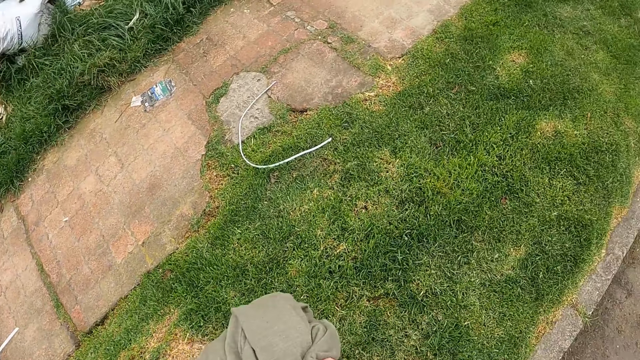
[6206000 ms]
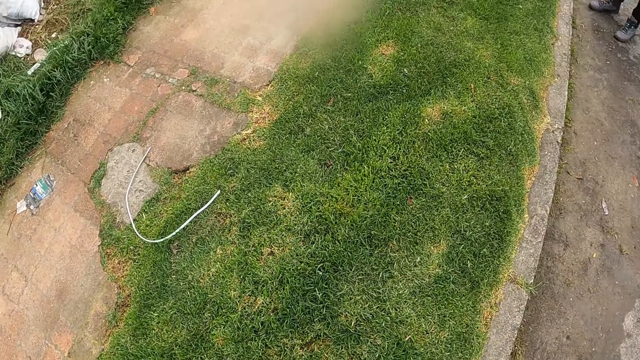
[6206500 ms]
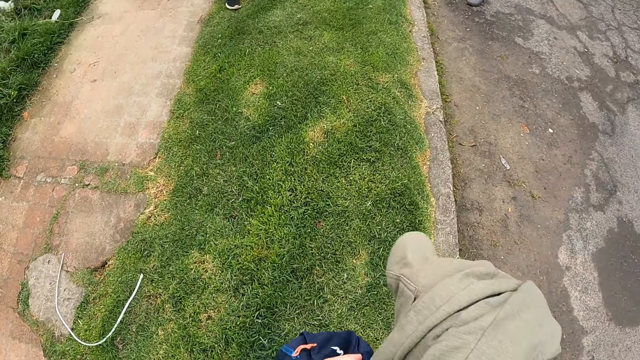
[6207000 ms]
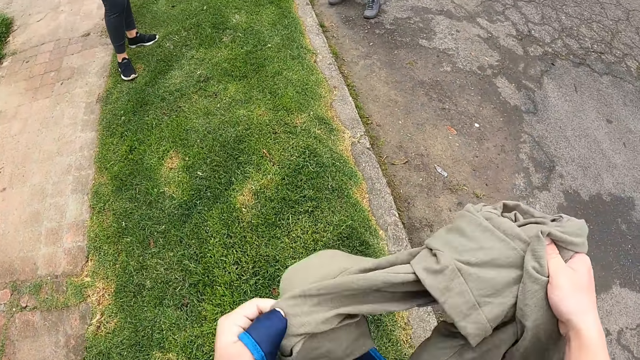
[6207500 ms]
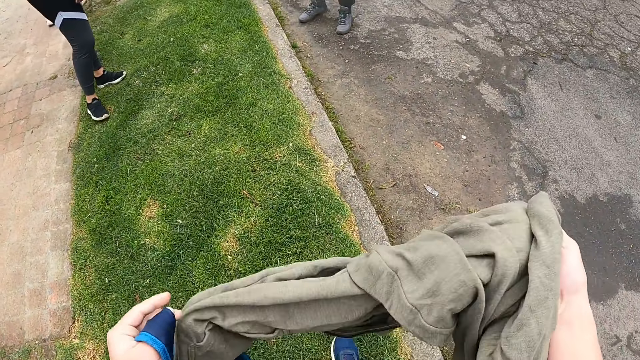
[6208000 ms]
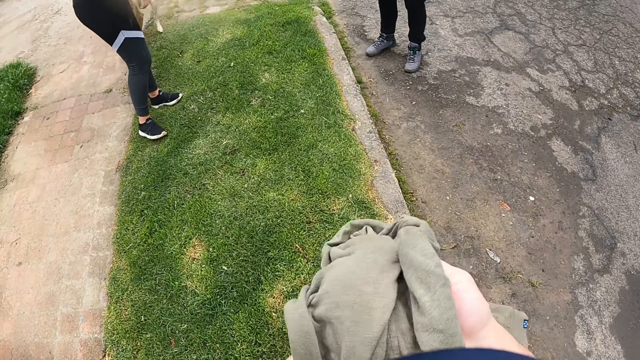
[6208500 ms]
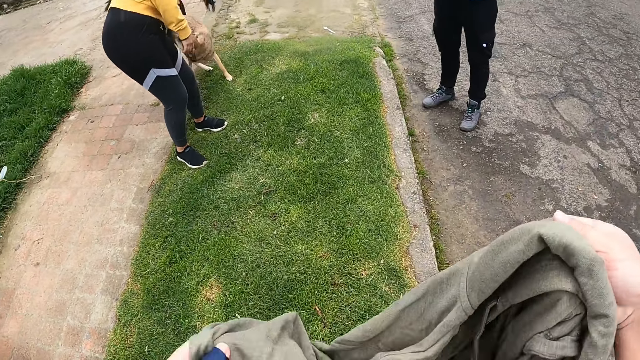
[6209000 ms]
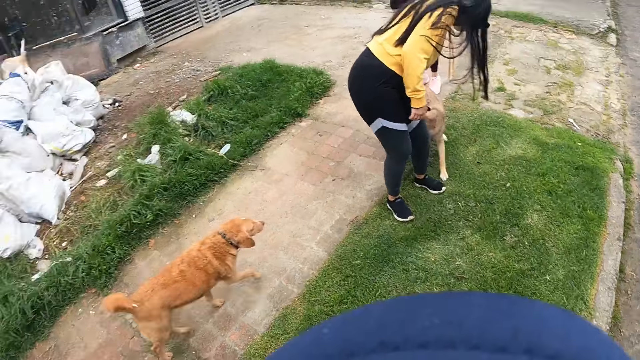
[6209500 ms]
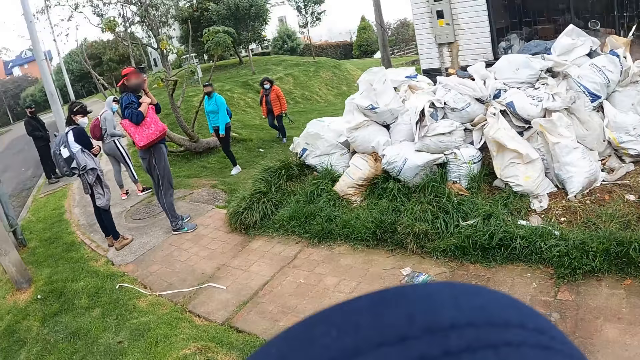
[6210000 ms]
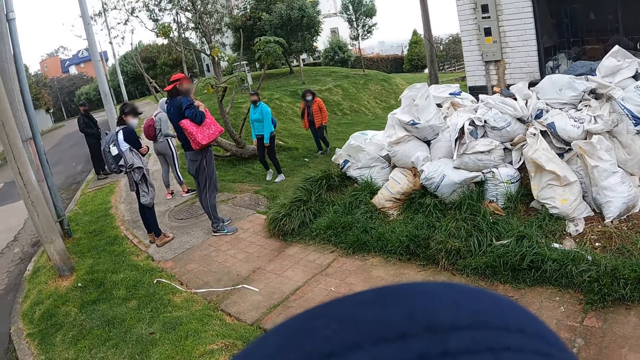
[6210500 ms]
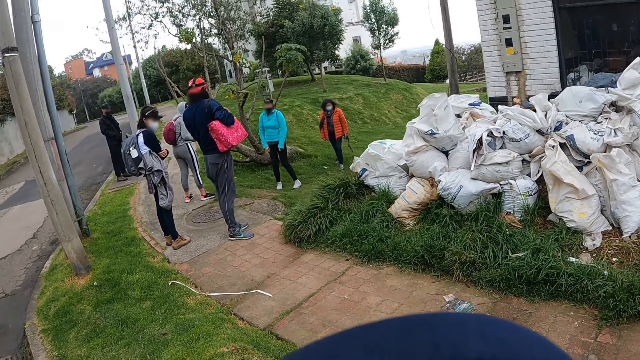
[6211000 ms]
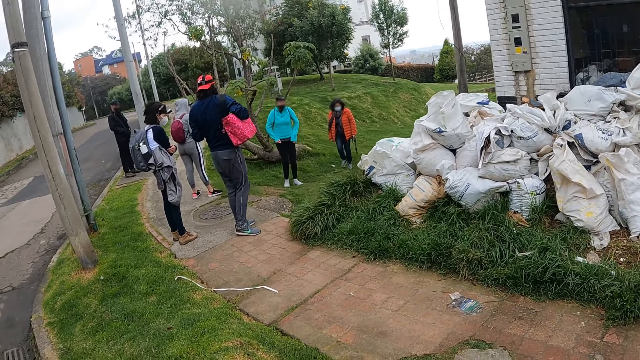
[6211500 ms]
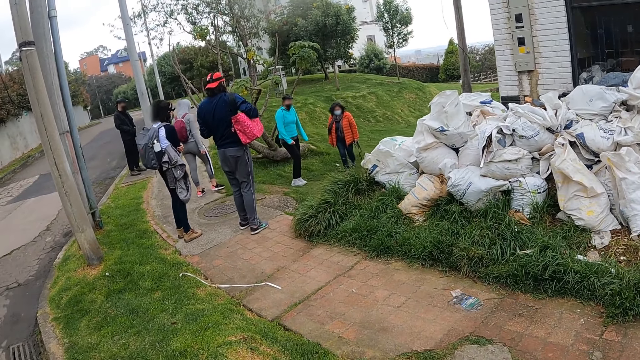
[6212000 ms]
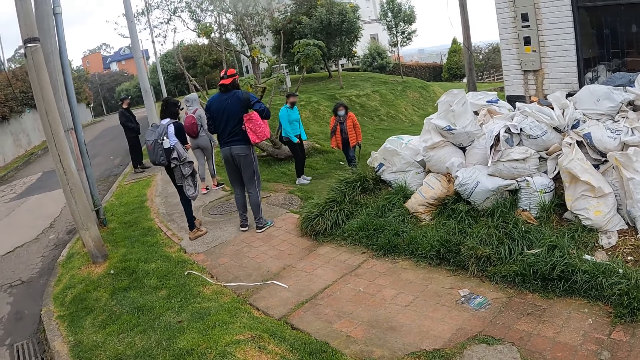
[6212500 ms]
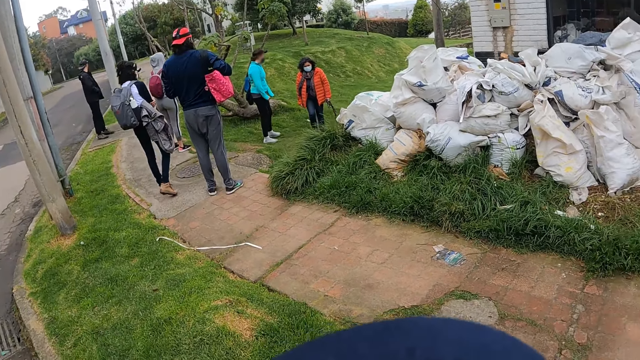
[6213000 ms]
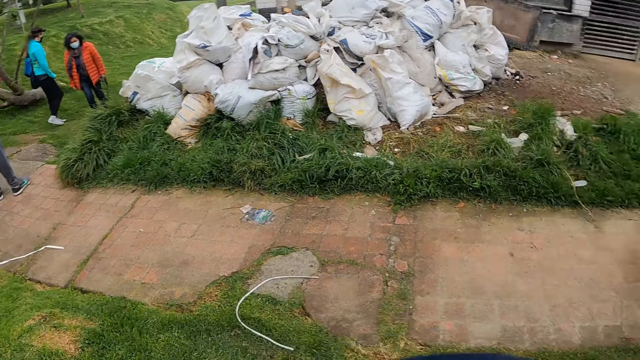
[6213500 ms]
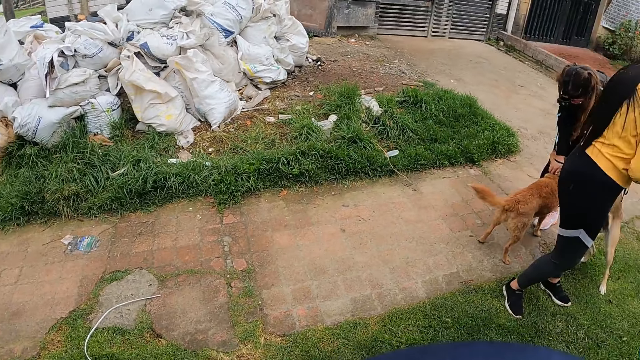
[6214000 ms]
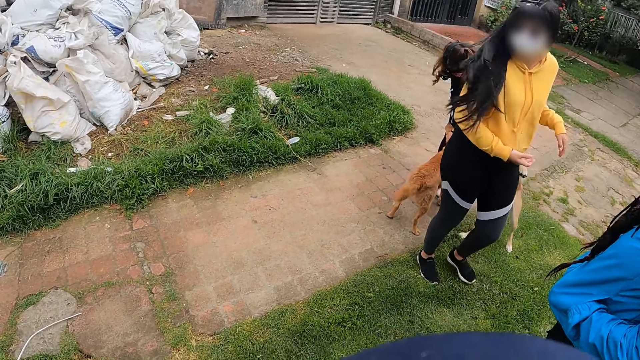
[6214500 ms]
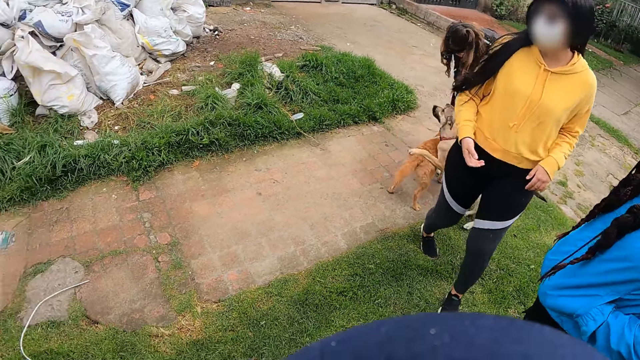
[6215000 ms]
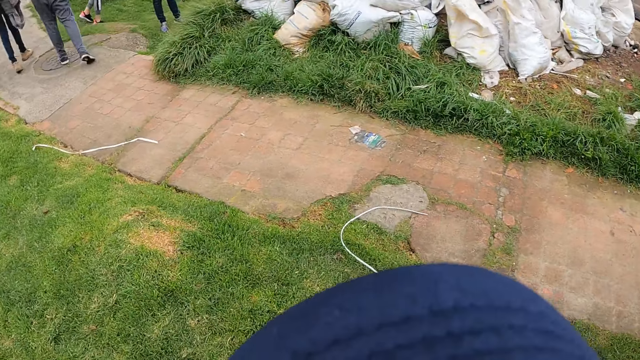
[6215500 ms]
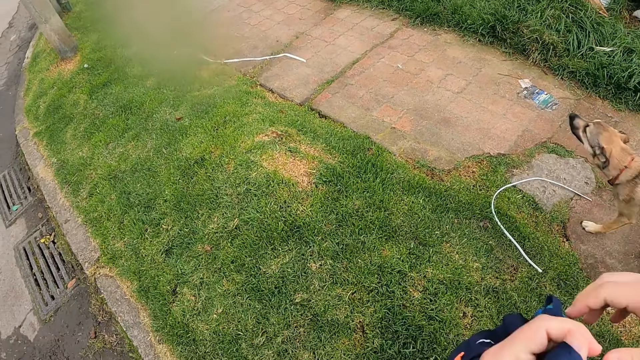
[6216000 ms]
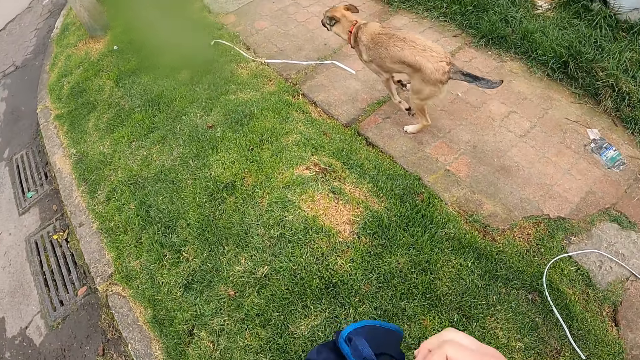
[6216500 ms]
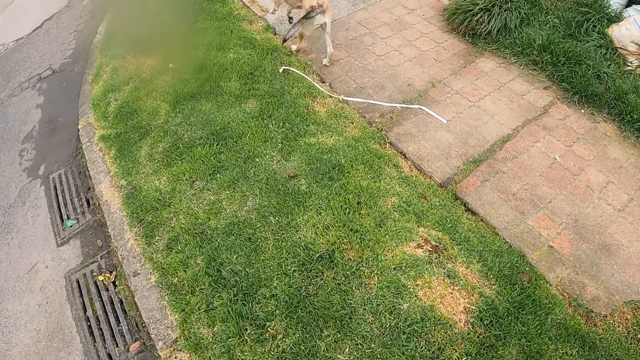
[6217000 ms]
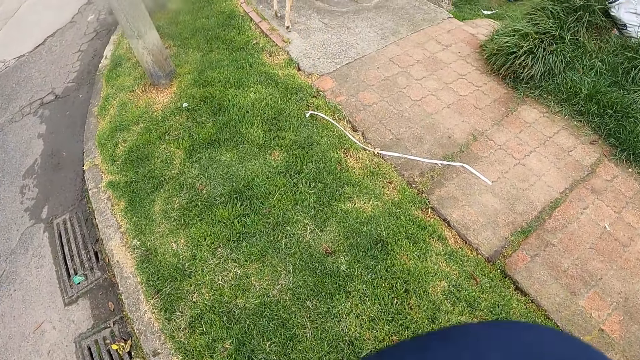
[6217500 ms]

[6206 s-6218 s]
The camera wearer unwraps the jacket with both hands. They look around. The woman rubs a dog with both hands.

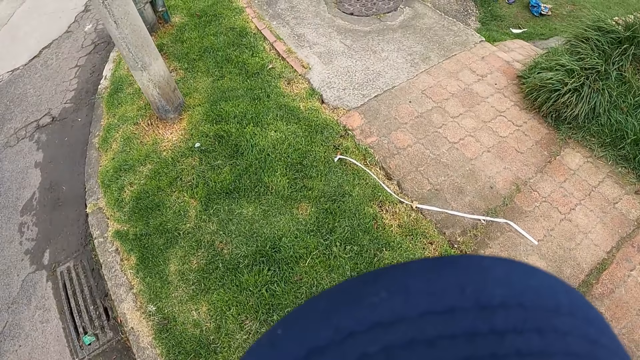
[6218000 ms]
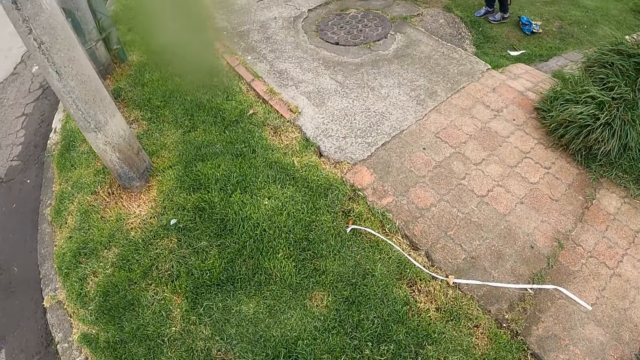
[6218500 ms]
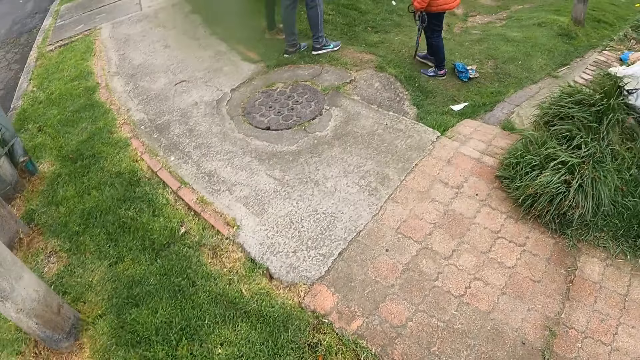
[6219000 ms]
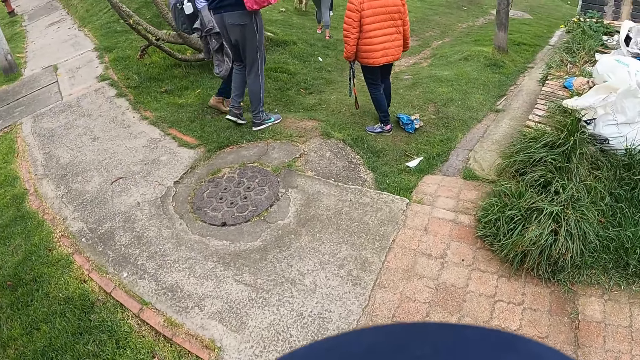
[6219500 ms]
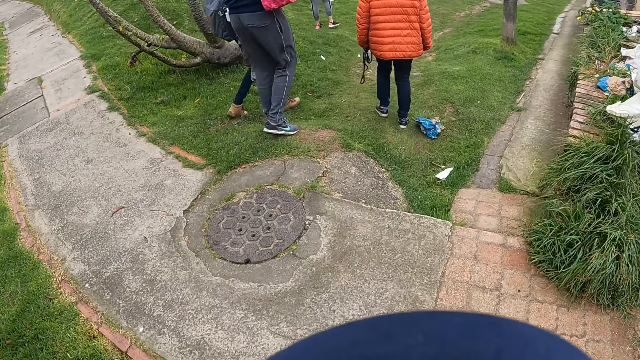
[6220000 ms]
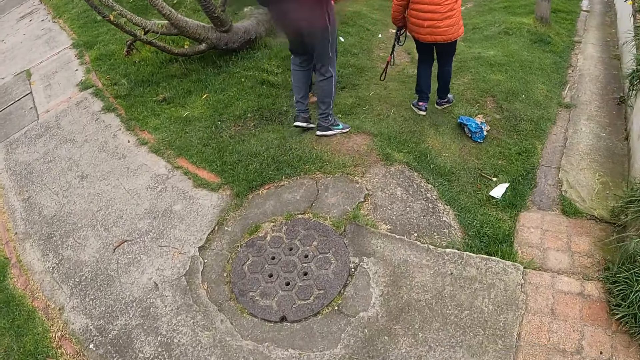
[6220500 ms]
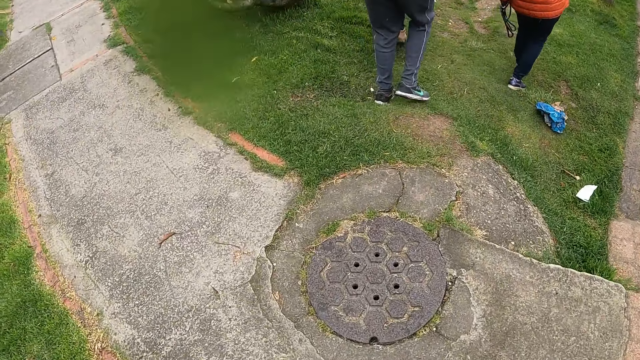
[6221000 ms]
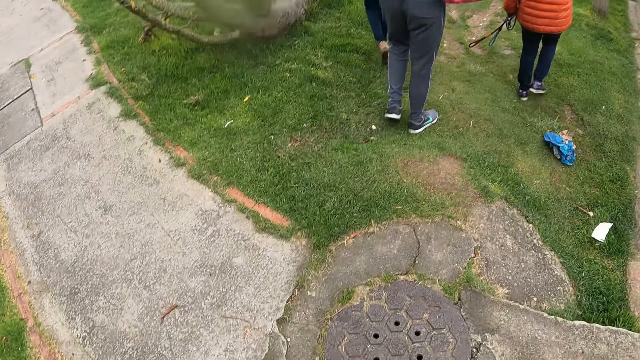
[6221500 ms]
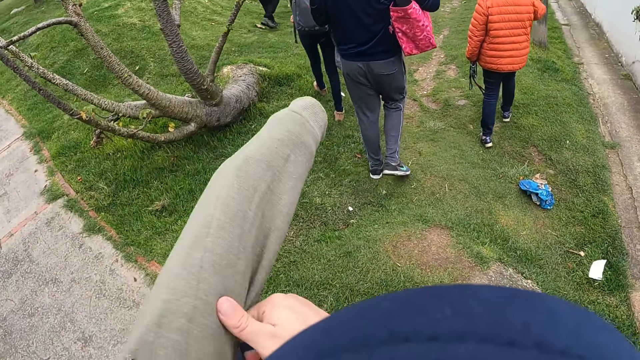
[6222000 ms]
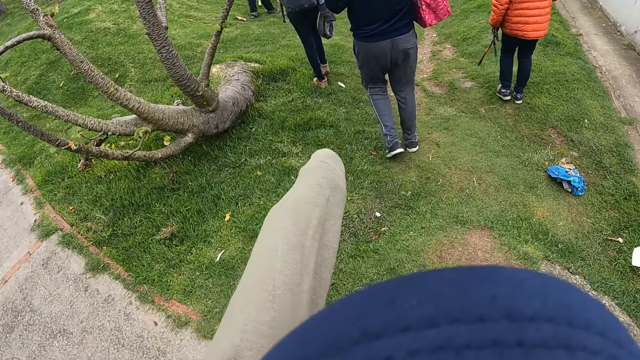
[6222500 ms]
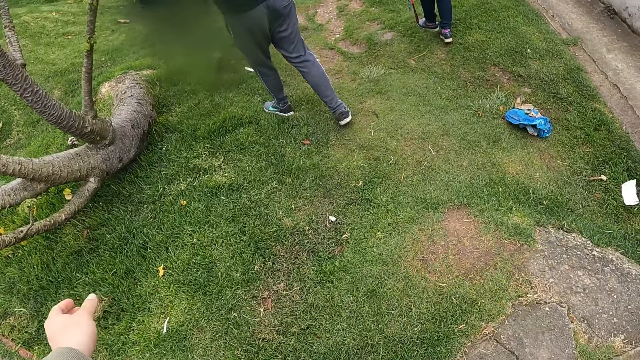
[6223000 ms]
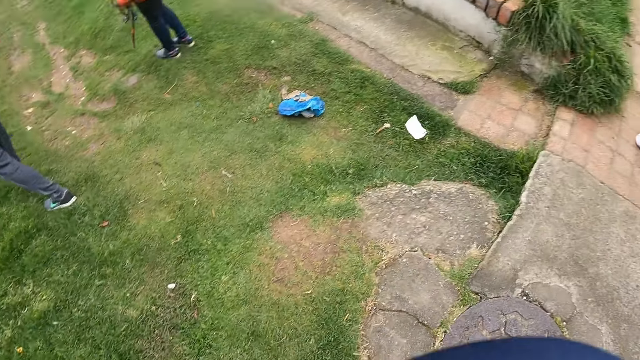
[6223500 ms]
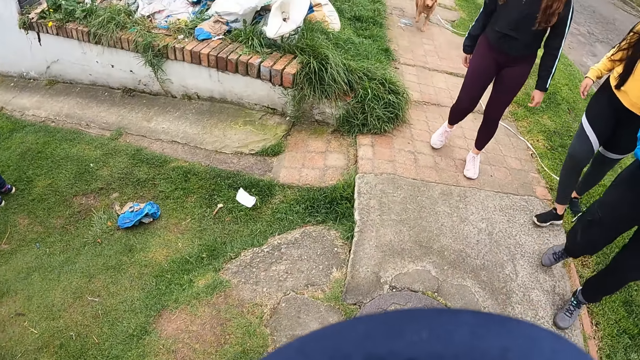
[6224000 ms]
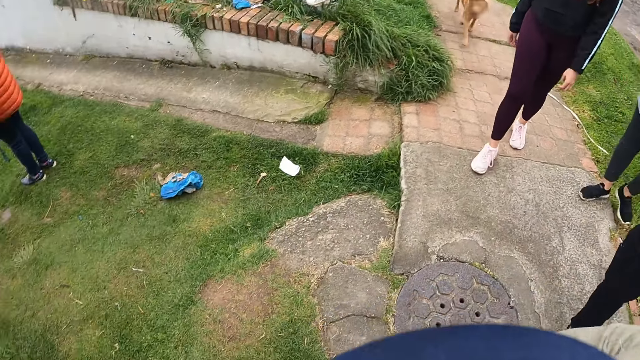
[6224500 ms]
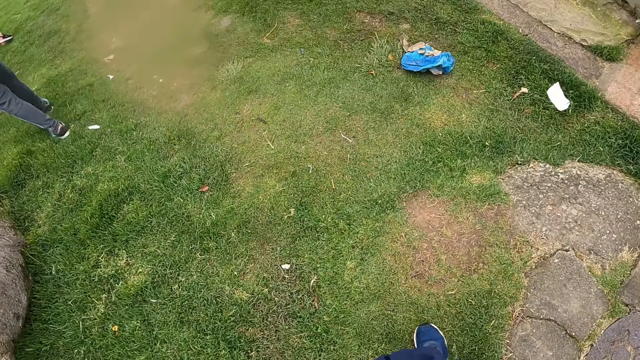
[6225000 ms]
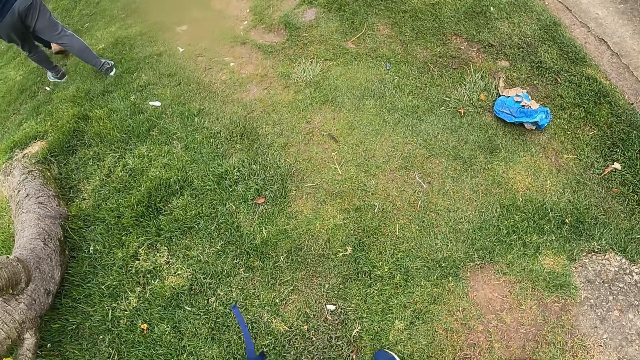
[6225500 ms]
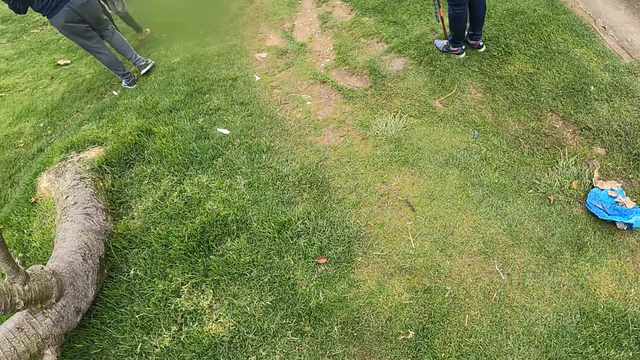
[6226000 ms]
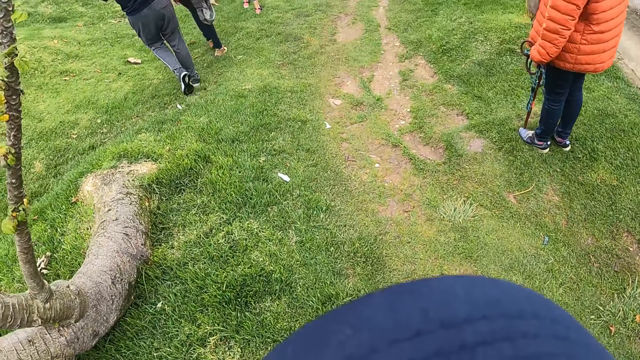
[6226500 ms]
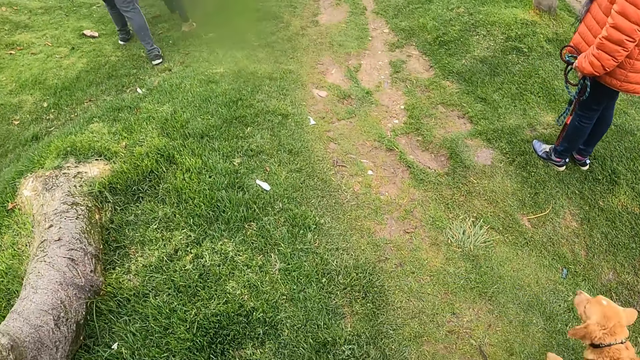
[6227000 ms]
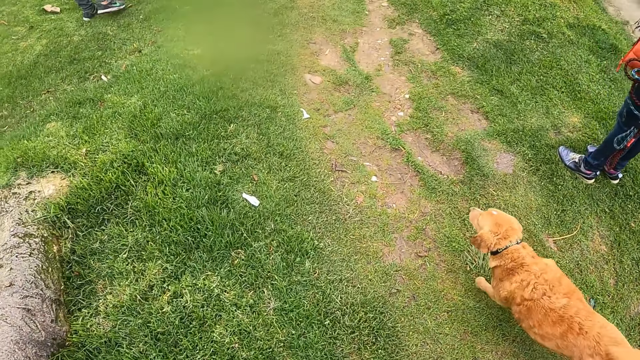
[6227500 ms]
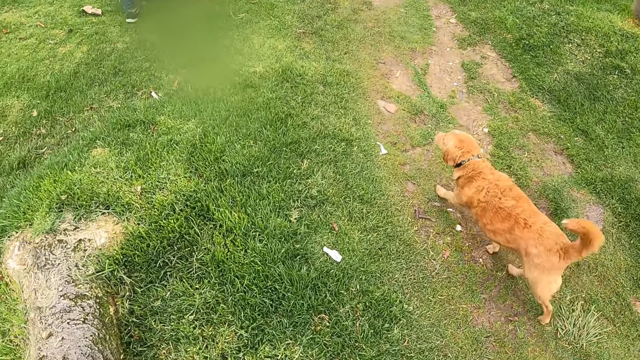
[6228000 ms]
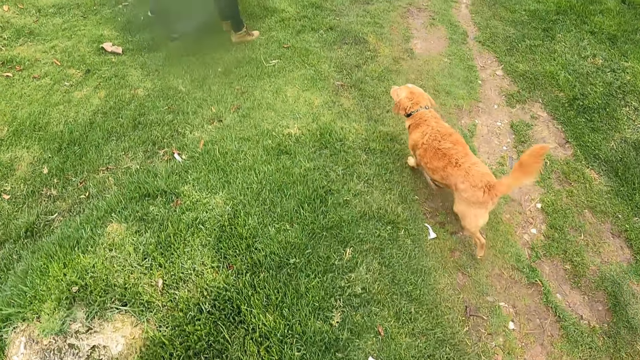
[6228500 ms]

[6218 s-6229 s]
The camera wearer walks around. She puts on the jacket with her left hand. She walks from the pavement to a lawn.
